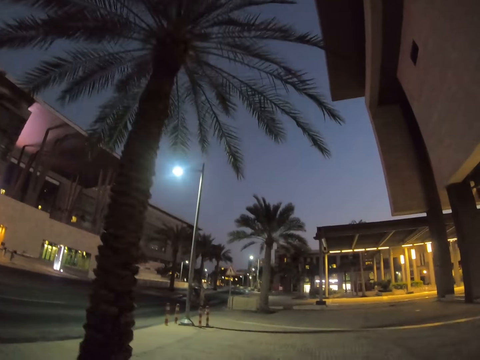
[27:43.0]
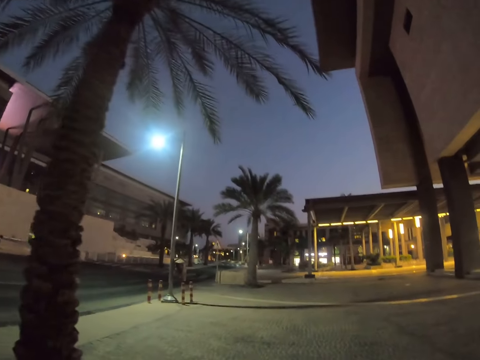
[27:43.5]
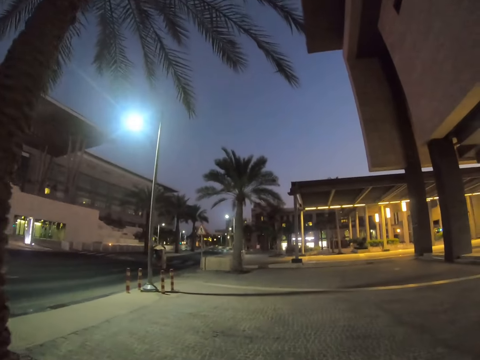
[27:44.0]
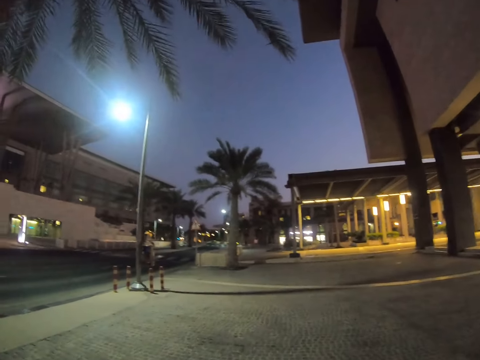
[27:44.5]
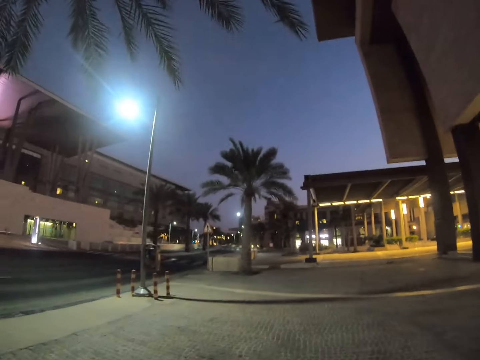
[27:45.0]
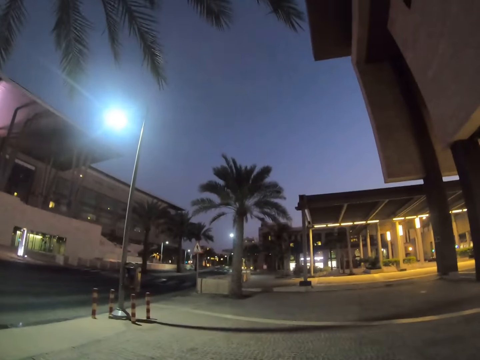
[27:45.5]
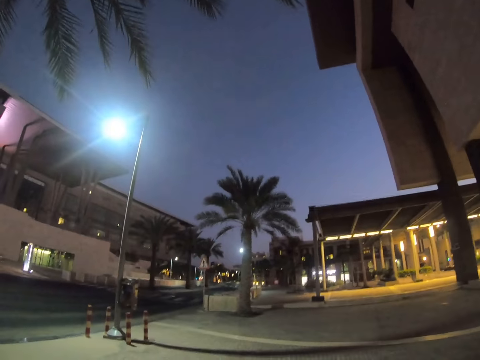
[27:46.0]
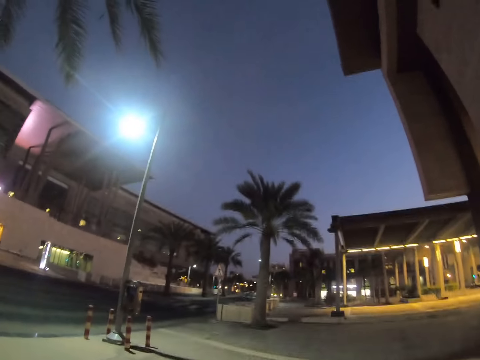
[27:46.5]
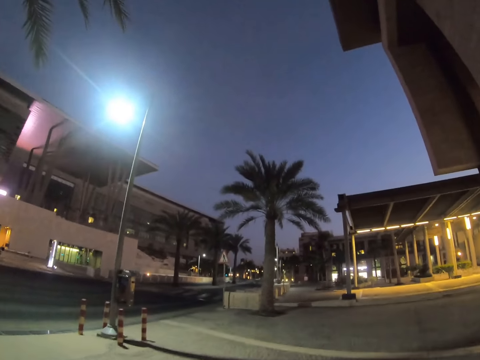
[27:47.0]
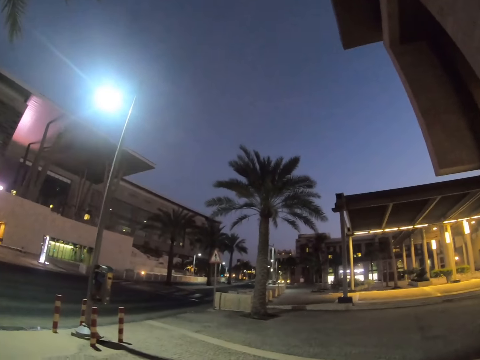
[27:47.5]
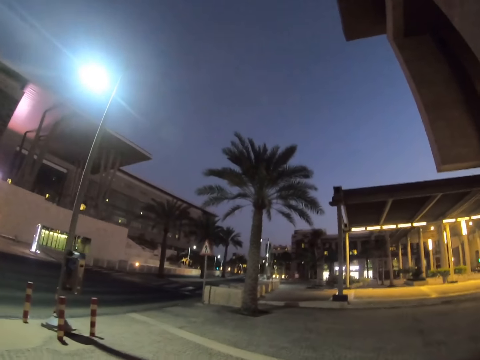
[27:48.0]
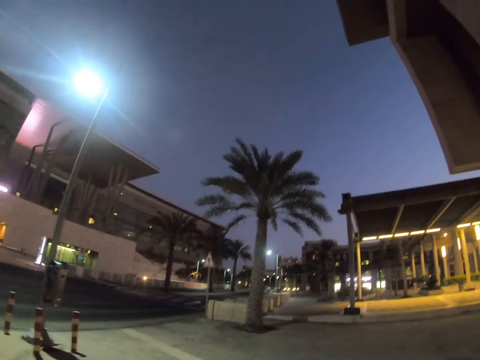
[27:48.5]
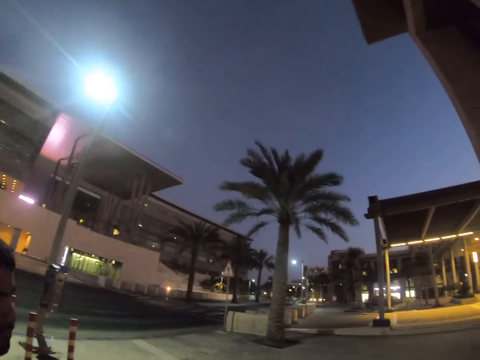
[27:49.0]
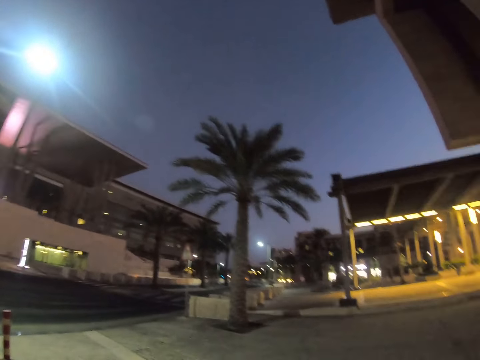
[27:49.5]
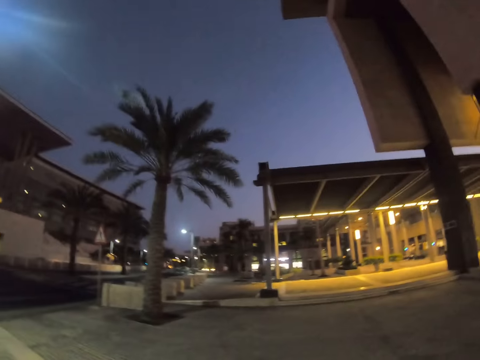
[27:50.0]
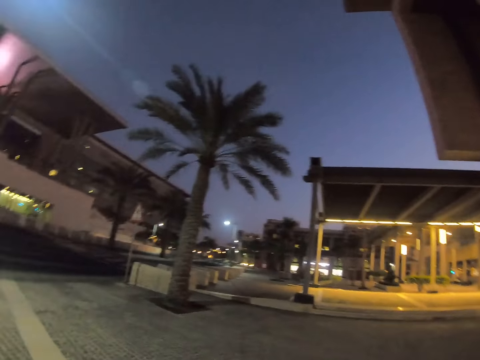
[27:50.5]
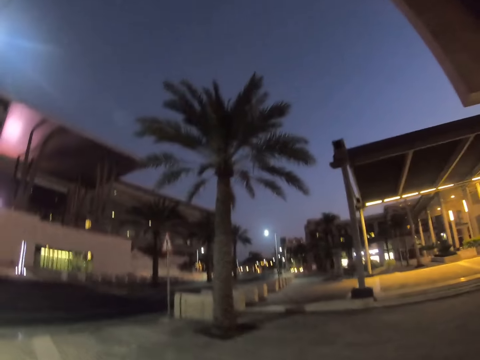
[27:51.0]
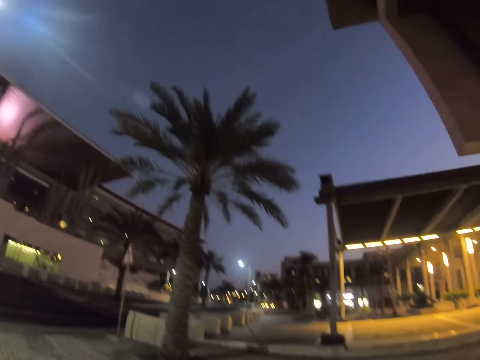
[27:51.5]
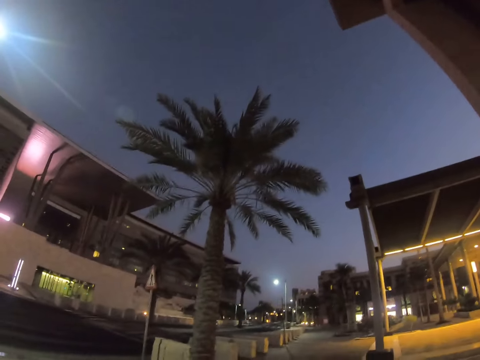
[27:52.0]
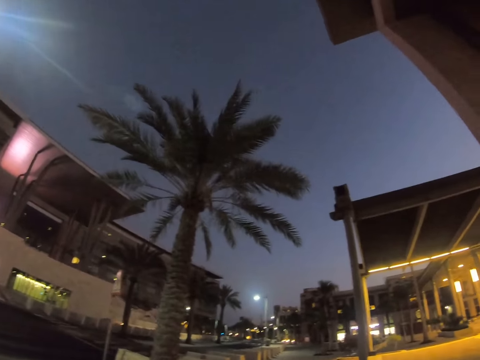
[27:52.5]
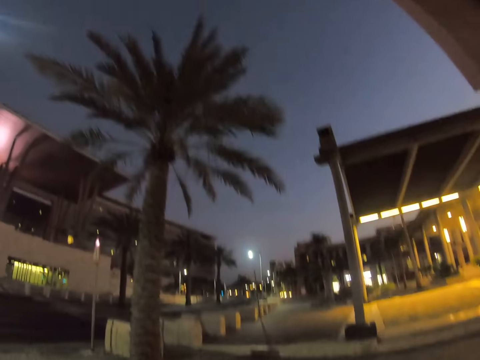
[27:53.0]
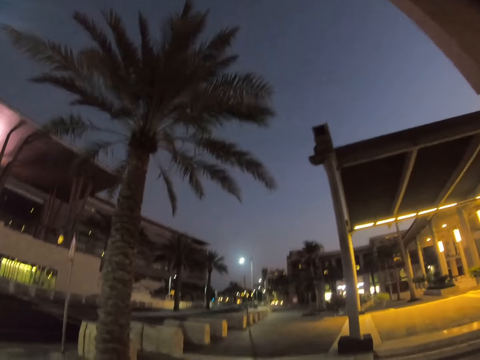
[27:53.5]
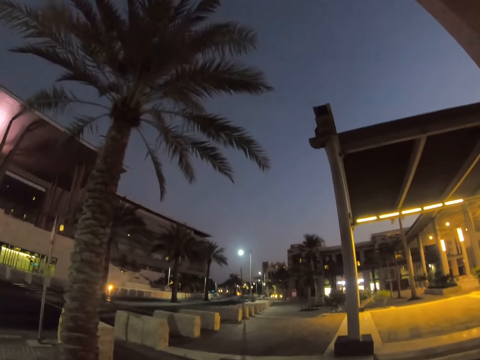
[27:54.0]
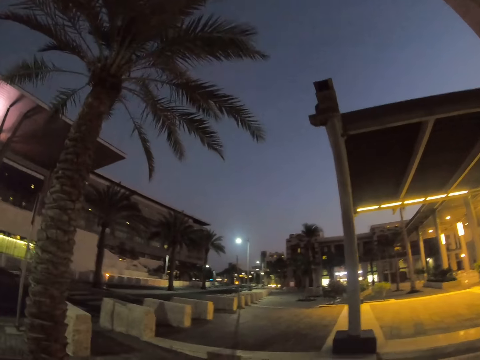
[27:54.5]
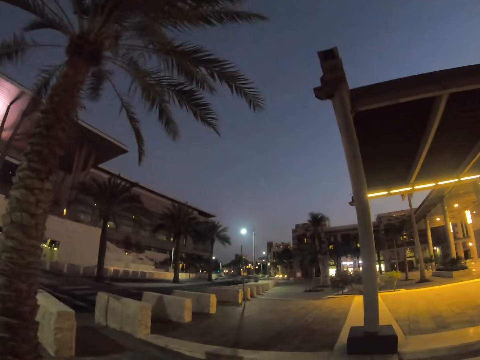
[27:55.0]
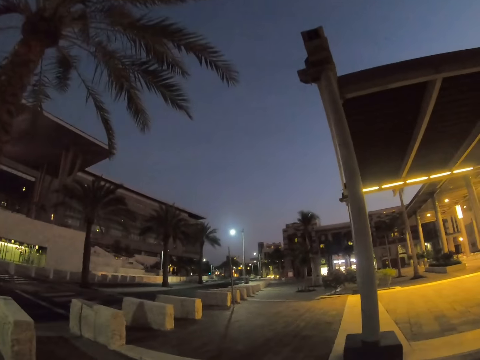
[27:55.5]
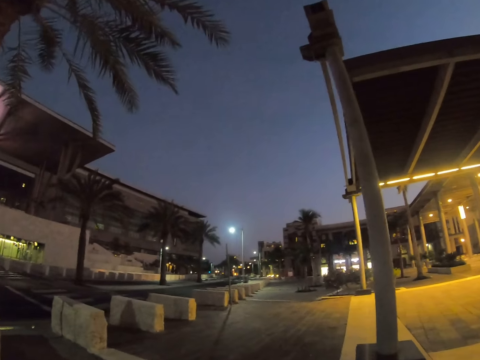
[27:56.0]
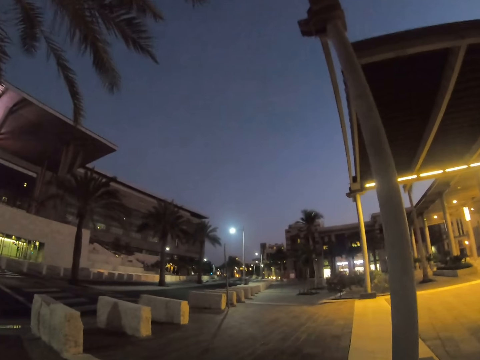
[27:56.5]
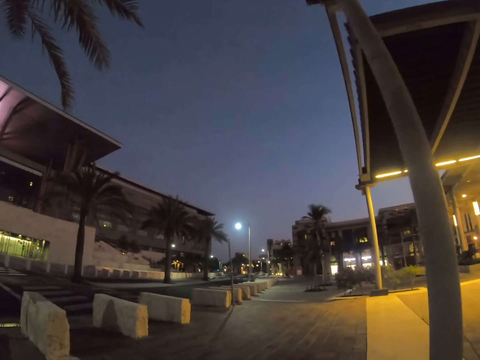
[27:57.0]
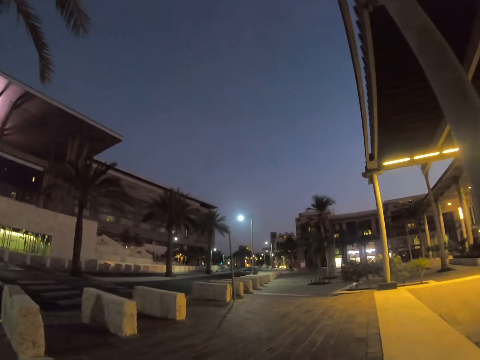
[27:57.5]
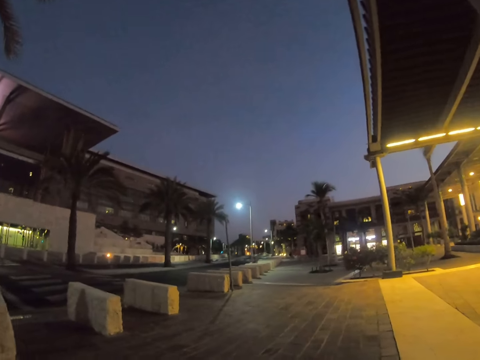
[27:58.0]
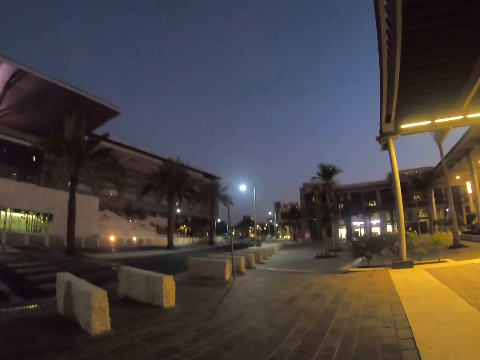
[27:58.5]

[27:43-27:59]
The camera wearer looks around the buildings. They walk fast along the sidewalk. A lady walks around the sidewalk. The camera wearer walks around the parking lot. They look around the buildings.

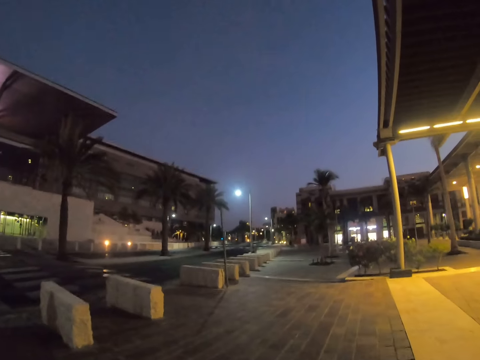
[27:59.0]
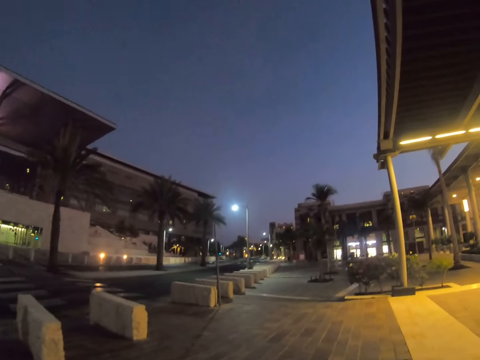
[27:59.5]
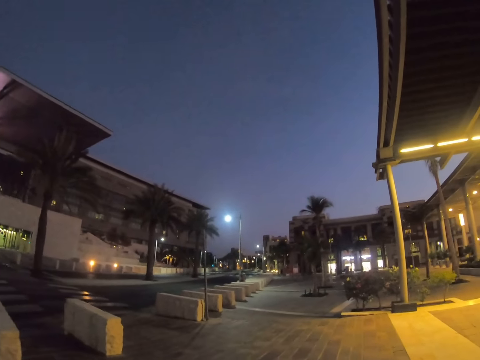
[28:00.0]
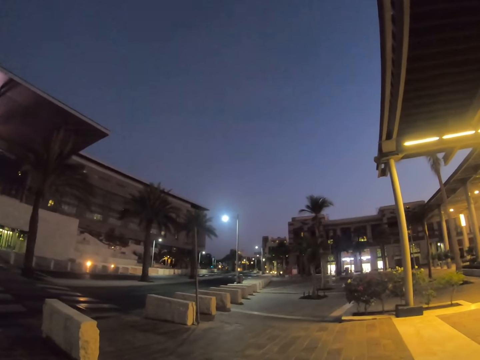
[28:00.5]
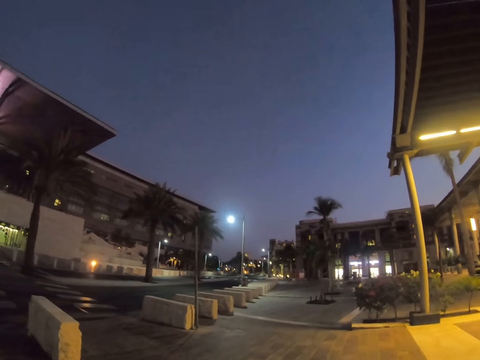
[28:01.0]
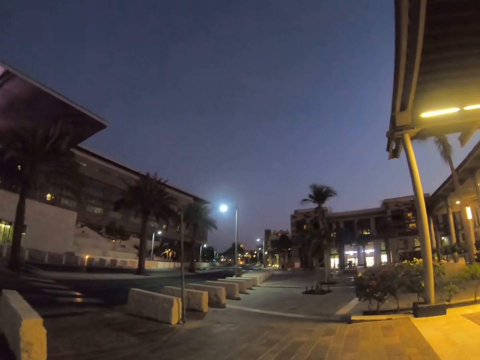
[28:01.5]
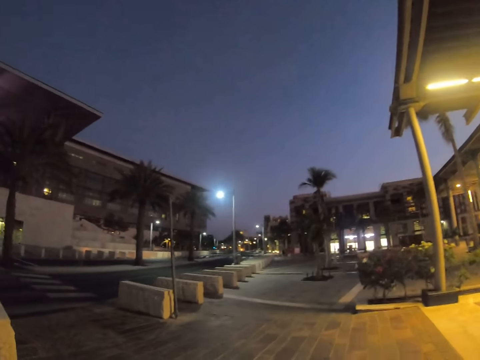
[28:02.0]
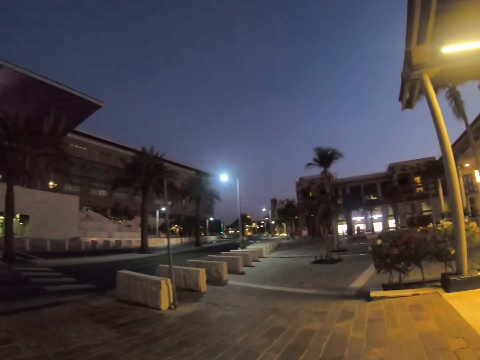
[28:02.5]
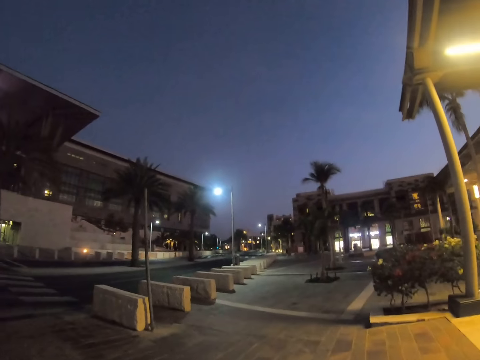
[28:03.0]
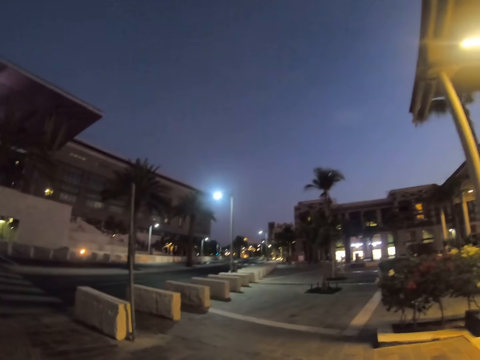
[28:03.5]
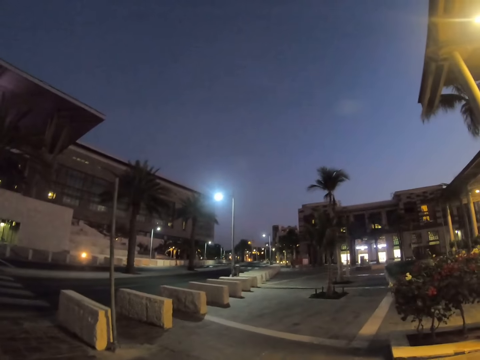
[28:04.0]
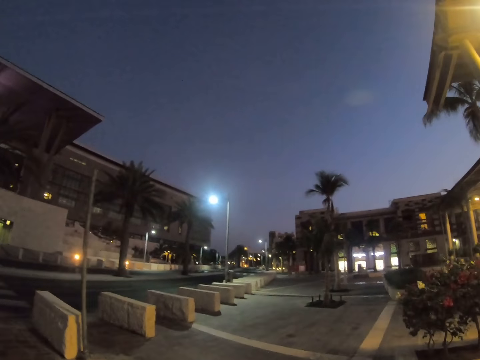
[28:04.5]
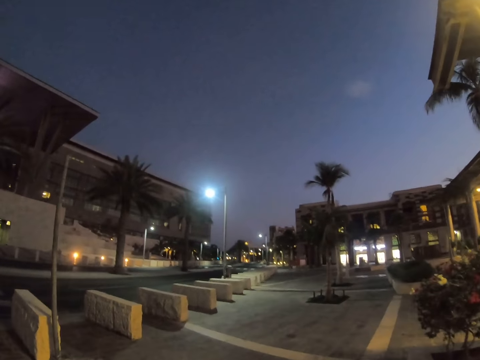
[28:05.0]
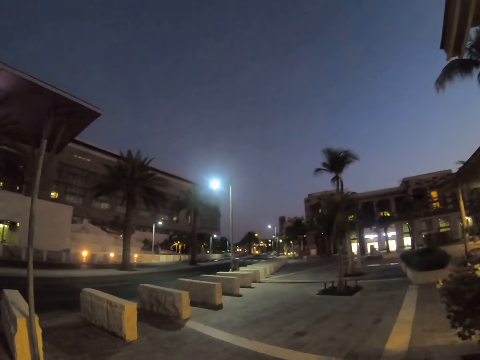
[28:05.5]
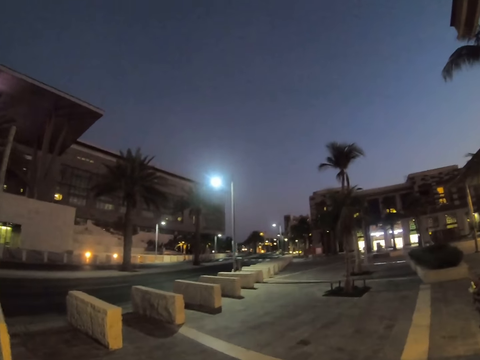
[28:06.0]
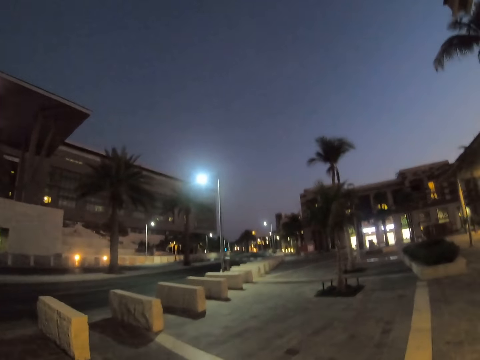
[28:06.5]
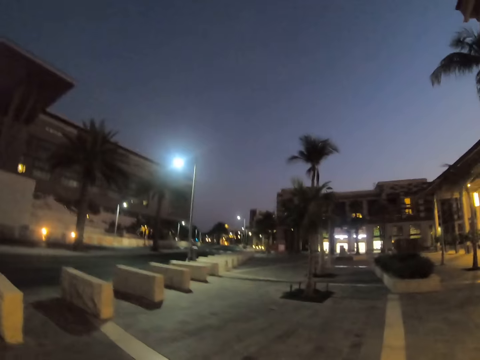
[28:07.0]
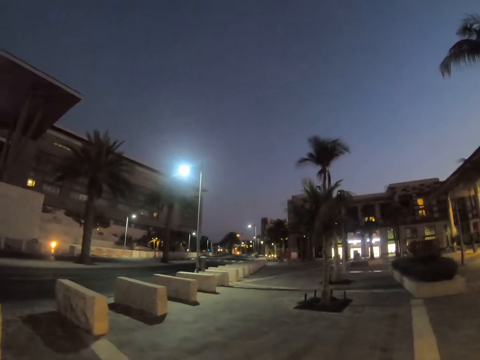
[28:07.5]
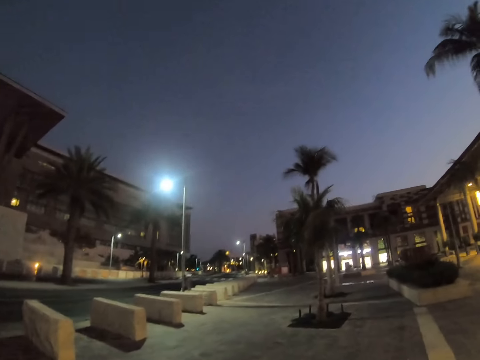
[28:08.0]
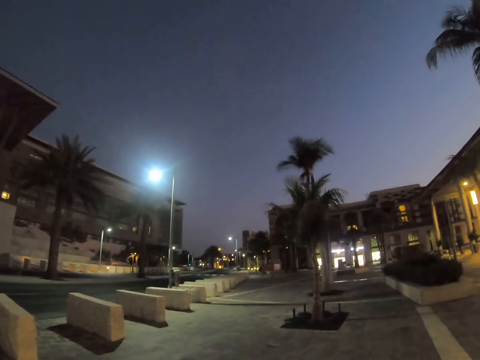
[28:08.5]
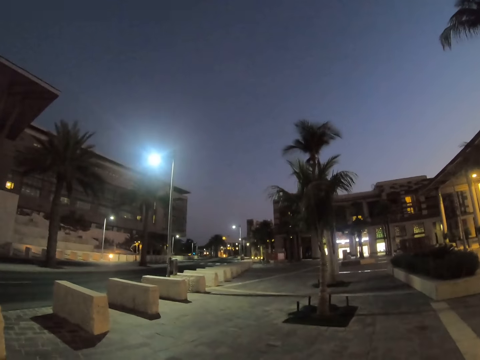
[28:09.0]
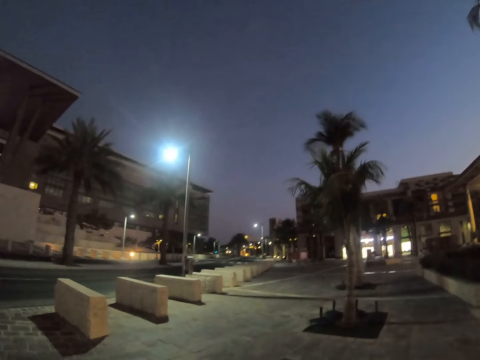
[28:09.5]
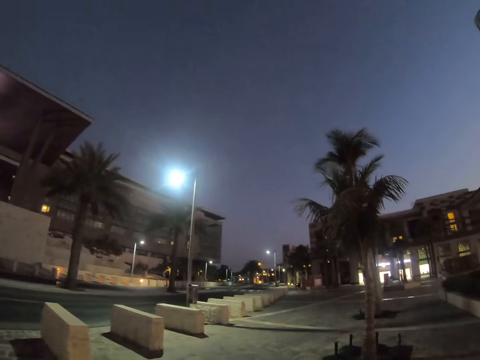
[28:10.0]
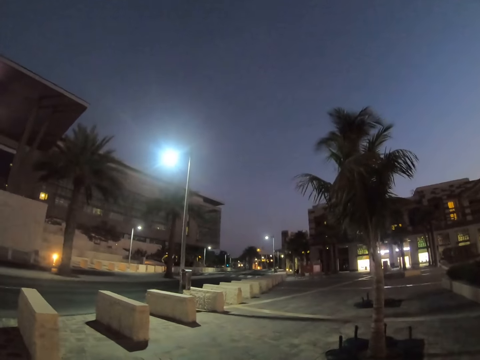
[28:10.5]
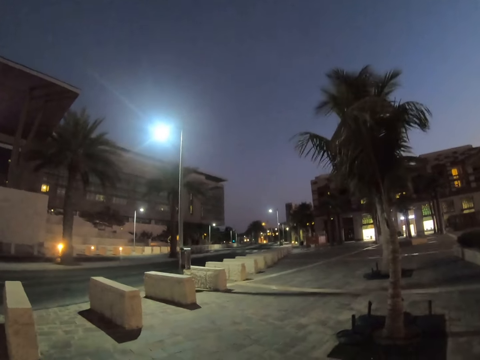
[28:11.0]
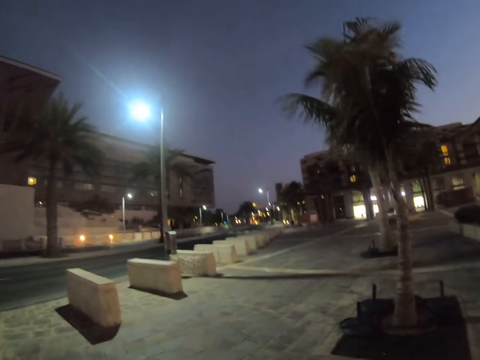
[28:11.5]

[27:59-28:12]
The camera wearer looks around a parking lot.
